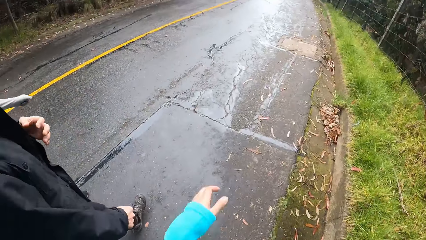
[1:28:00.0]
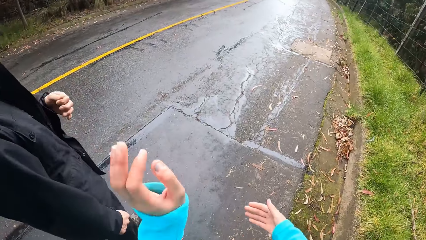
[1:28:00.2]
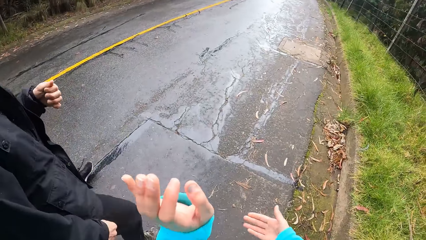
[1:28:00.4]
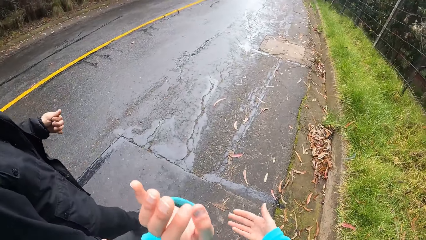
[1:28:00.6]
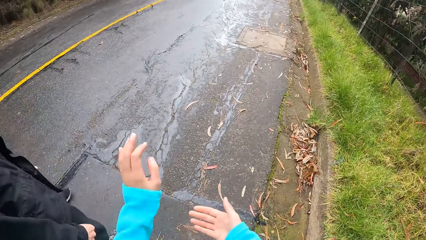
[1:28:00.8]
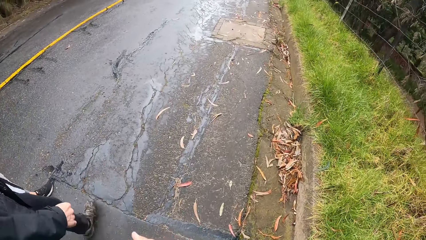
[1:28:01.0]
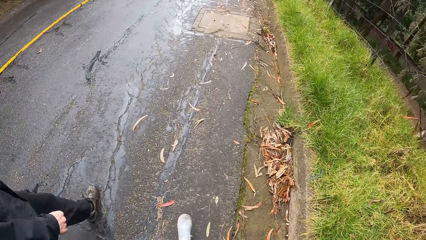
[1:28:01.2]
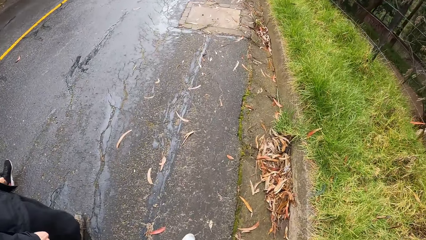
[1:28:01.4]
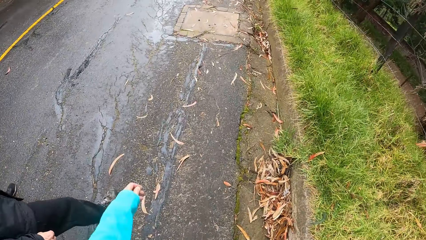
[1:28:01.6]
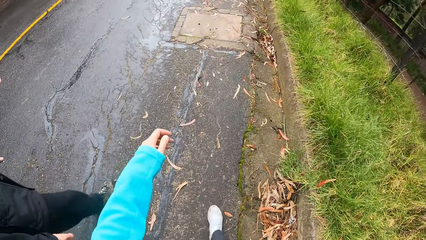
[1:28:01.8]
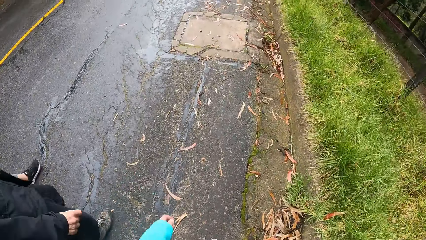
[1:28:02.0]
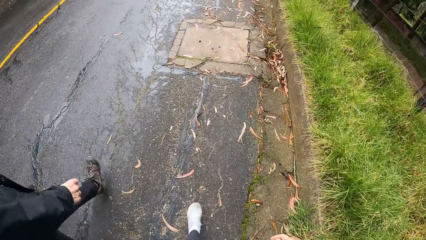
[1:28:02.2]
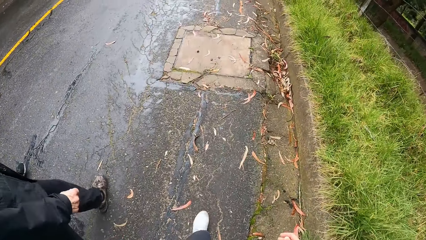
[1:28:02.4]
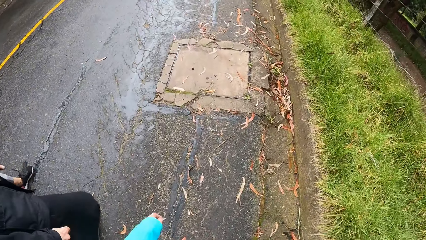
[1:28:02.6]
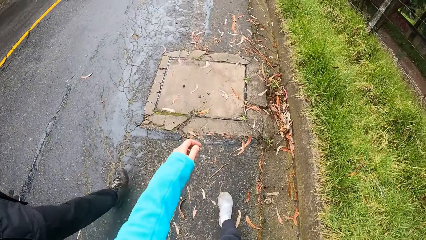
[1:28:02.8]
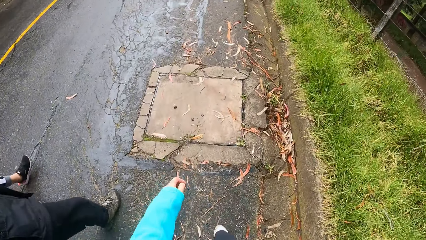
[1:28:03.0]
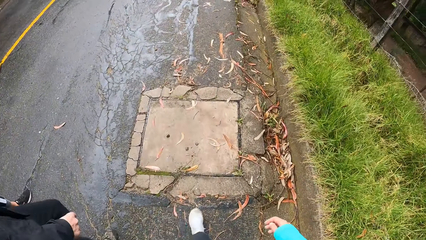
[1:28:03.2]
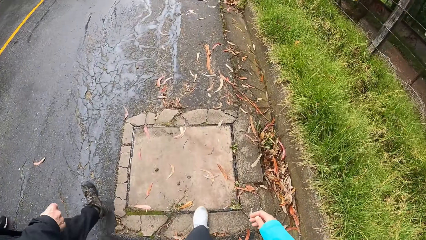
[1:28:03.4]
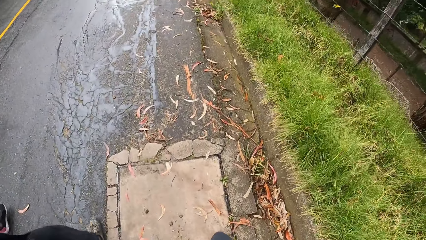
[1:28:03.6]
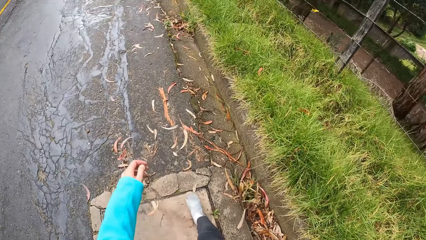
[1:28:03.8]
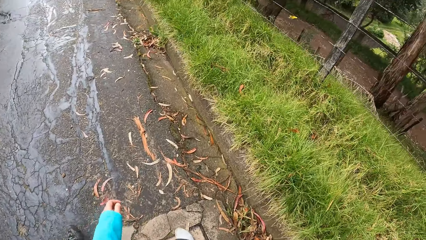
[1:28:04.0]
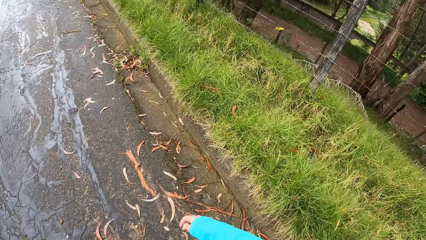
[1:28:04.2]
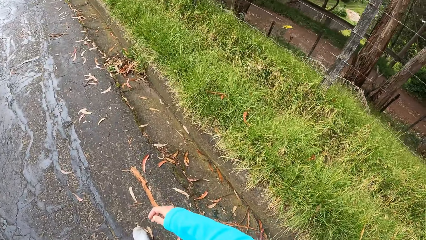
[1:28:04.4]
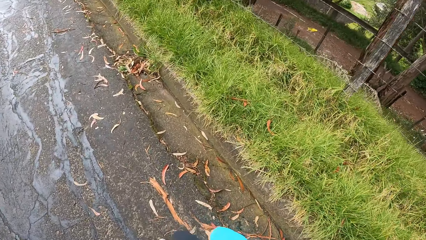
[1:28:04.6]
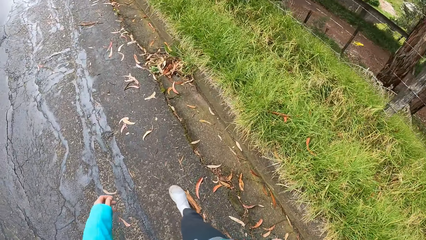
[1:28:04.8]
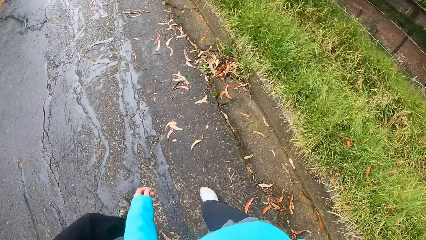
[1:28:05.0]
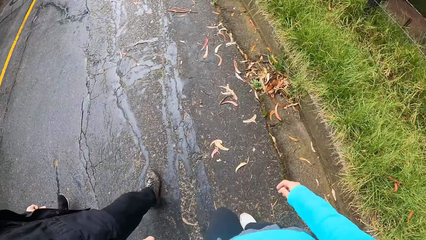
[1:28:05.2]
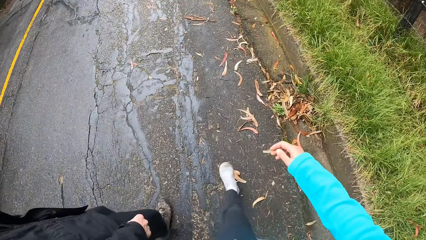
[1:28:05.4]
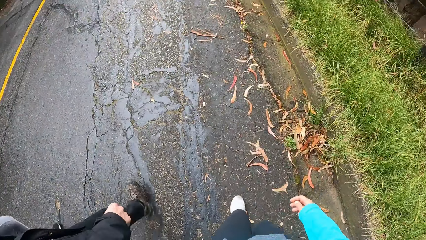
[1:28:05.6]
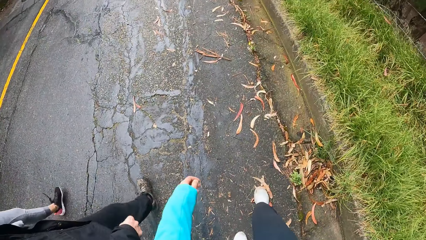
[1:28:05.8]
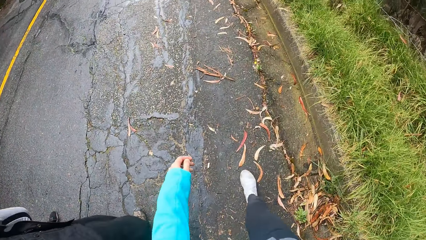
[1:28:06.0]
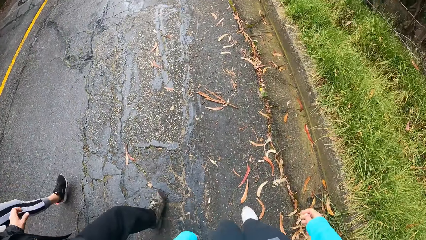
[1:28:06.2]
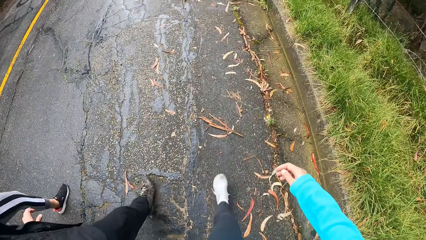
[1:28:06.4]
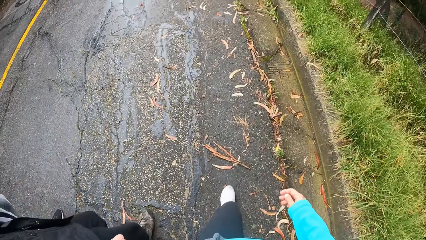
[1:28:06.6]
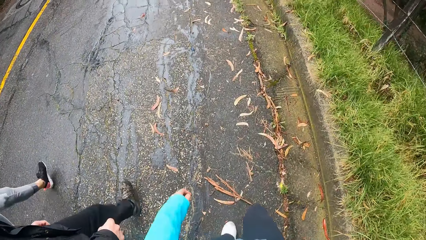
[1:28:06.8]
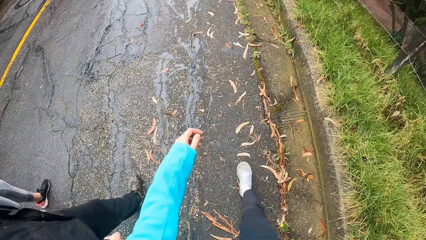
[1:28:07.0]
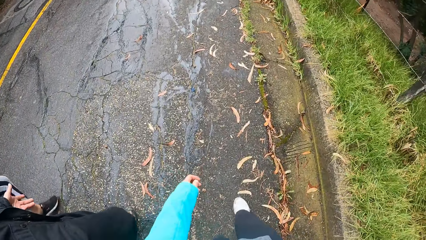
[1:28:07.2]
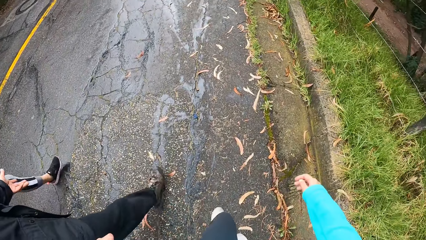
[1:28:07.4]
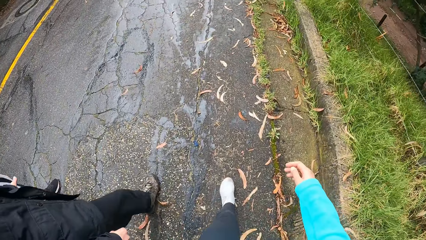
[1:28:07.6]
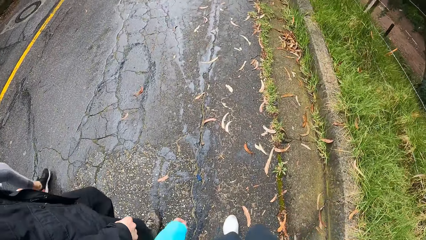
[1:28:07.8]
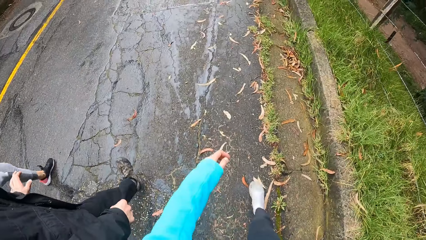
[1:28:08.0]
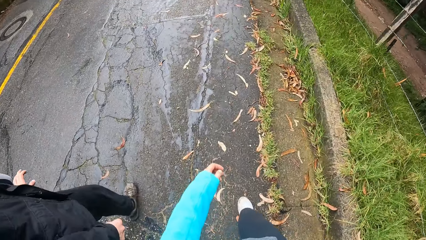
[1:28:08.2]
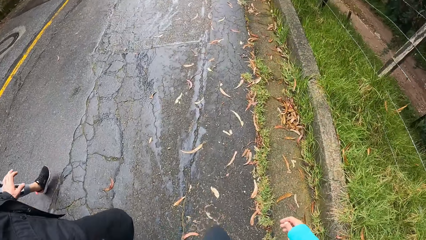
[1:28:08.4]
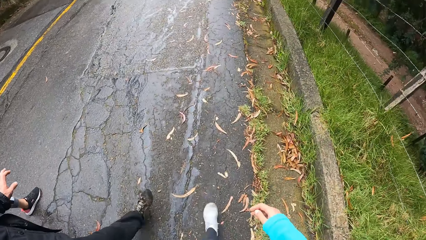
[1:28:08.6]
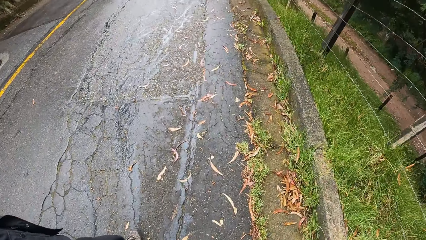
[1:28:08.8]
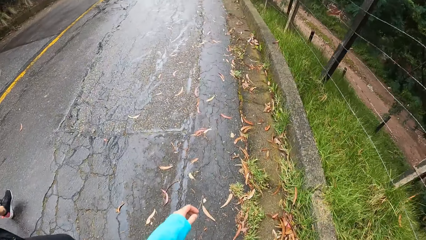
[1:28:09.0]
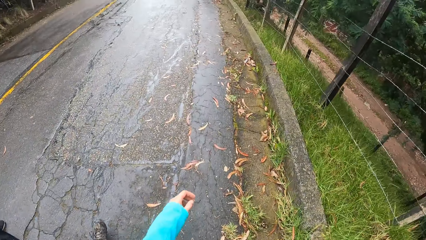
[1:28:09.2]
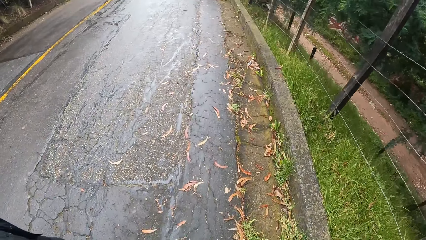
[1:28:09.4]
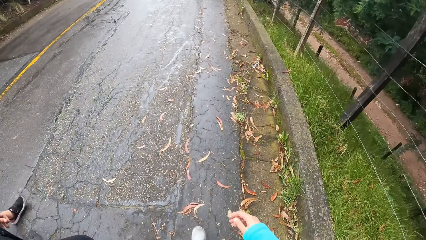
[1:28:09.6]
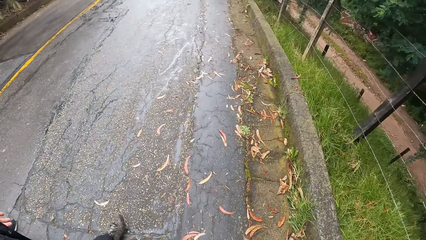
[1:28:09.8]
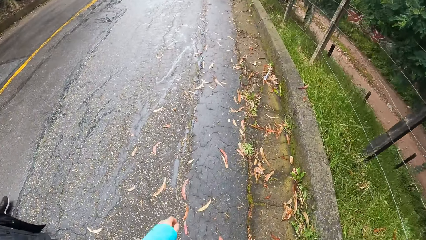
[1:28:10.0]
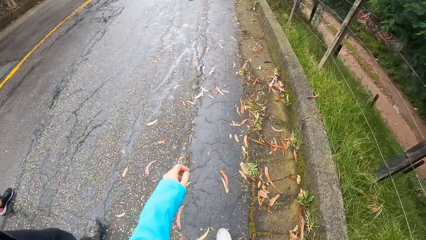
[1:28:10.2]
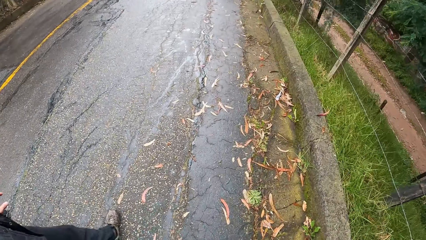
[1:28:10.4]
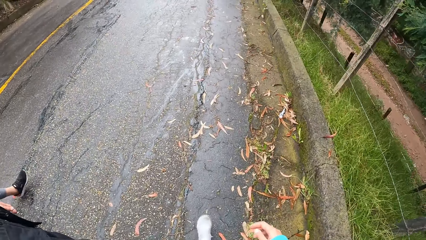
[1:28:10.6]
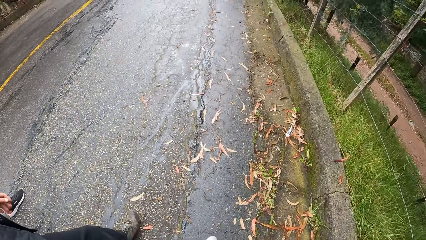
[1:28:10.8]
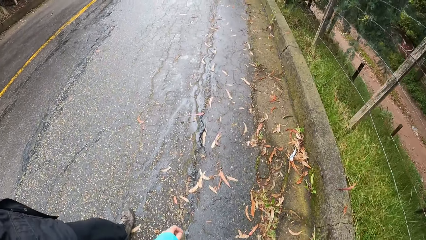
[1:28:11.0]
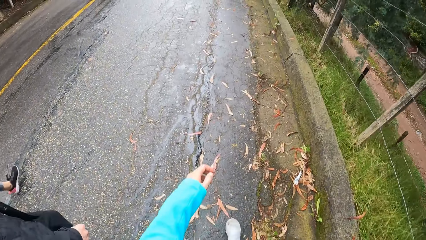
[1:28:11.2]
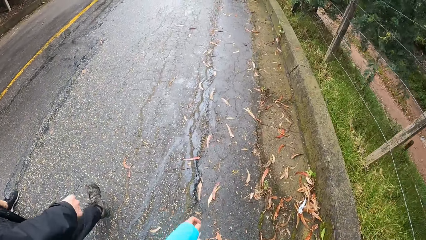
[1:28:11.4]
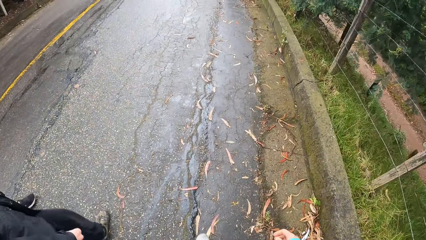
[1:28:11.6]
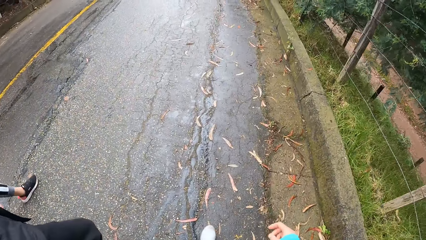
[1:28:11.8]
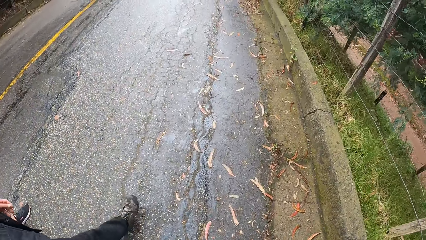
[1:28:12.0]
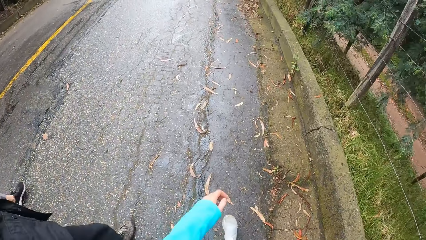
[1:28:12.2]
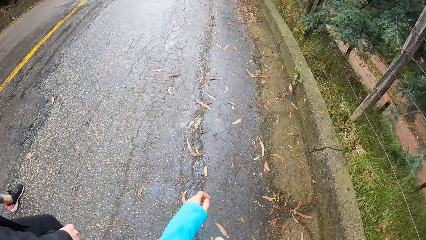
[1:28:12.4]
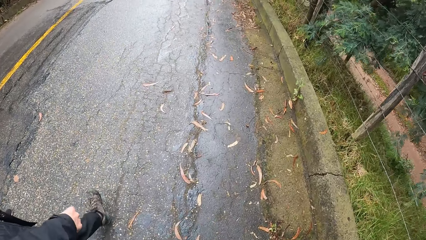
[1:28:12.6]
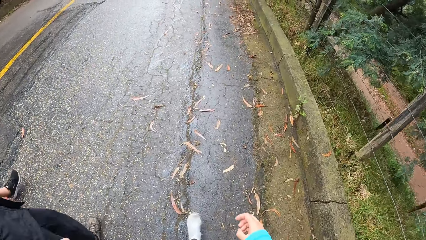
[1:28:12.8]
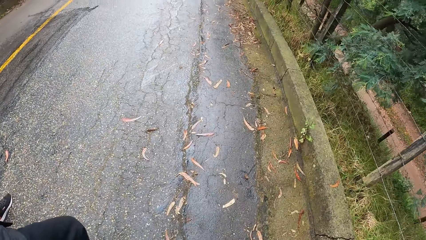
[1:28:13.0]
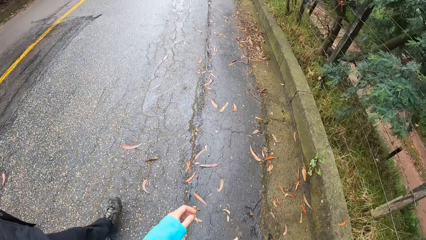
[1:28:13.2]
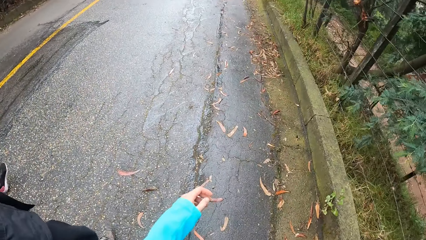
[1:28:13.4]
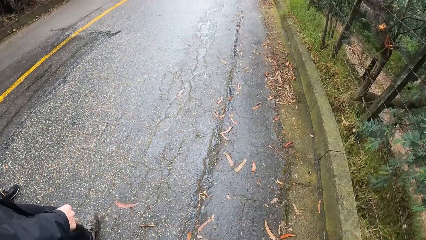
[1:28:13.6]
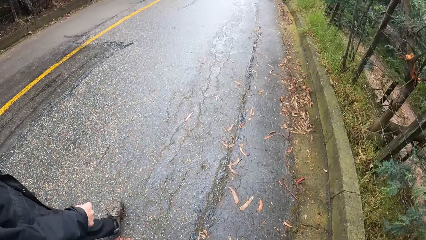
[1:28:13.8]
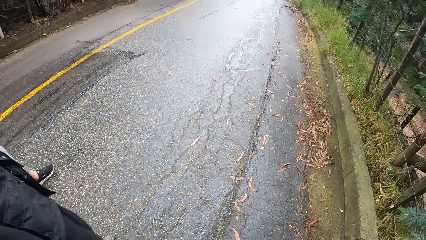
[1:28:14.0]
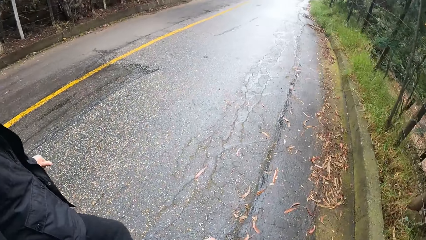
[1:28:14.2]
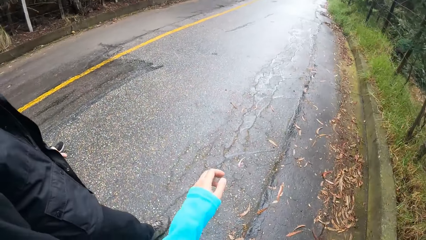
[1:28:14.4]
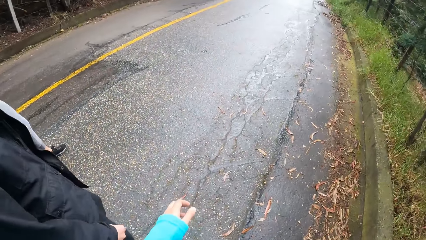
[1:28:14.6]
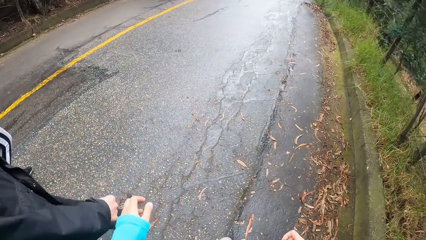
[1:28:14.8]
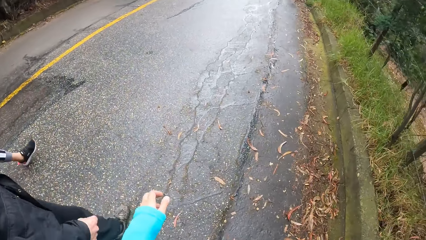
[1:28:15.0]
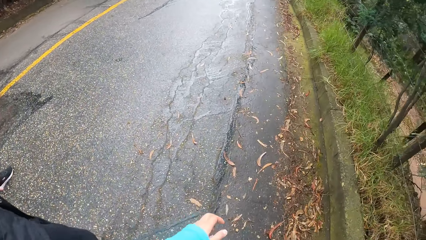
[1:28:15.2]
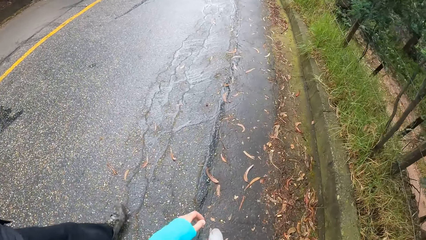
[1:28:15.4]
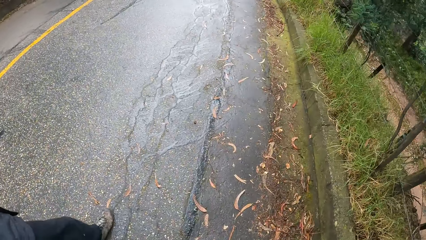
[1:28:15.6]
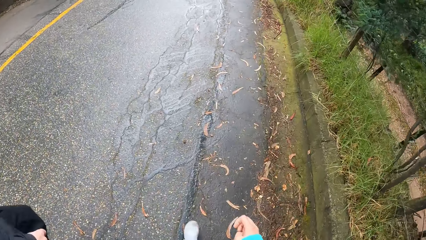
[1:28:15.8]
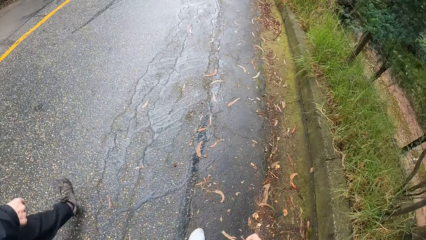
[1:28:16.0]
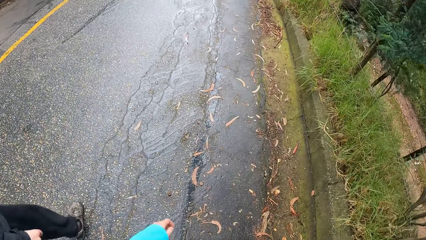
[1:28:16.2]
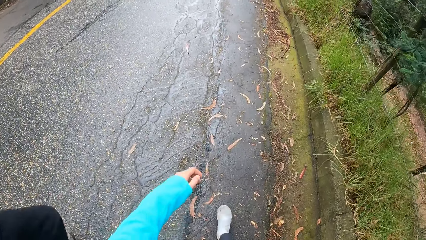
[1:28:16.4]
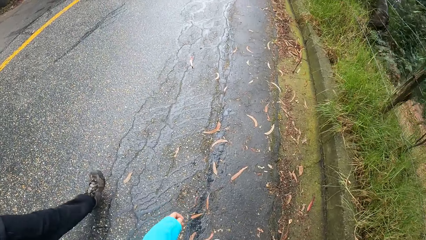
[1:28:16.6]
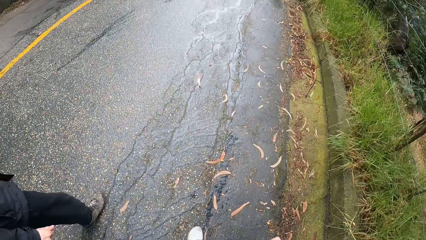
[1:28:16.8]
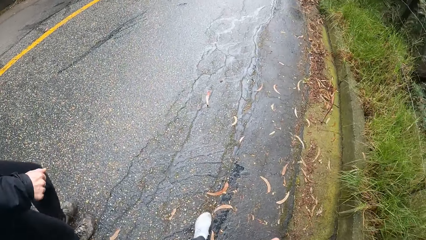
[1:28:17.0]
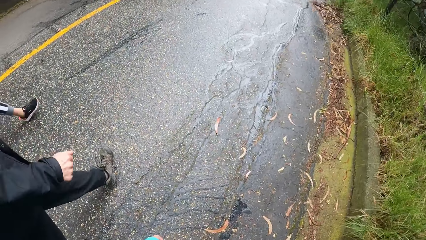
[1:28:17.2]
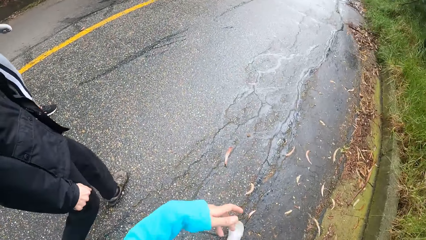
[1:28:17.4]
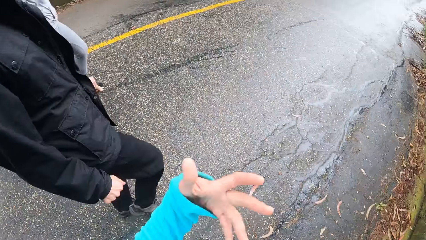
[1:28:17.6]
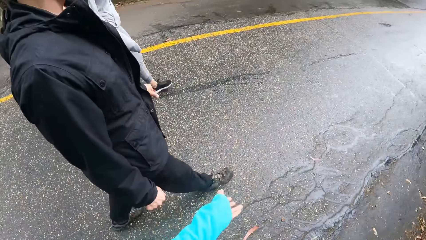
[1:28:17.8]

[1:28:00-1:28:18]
The camera wearer gestures with both hands. He looks down. He looks on the right. He looks down. He looks on the left side. He gestures with his left hand. He looks down.
